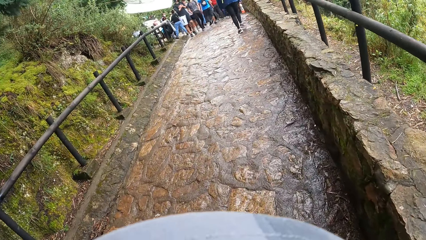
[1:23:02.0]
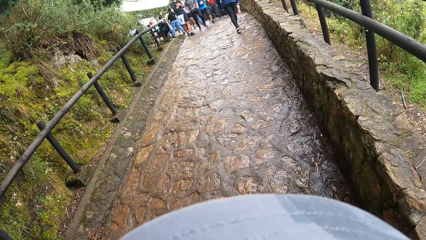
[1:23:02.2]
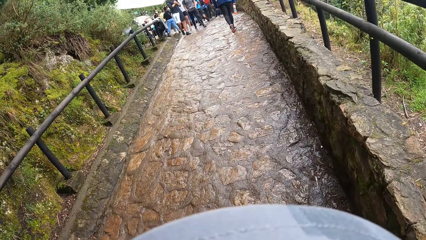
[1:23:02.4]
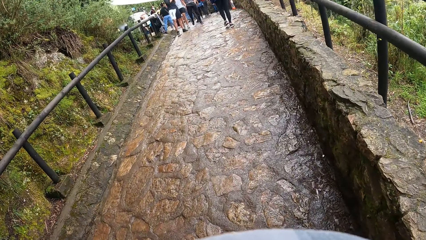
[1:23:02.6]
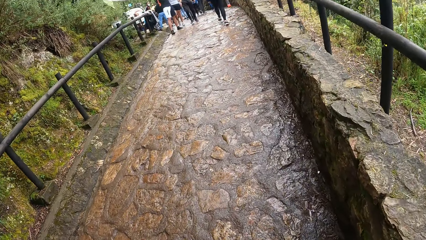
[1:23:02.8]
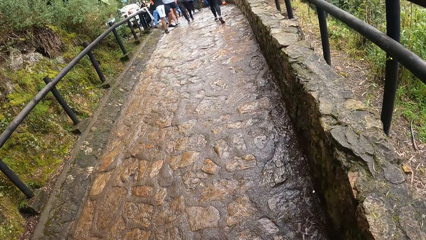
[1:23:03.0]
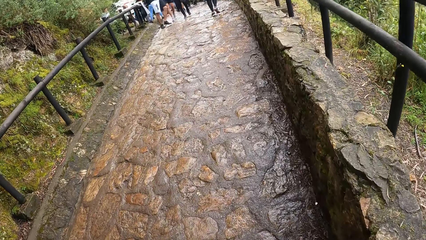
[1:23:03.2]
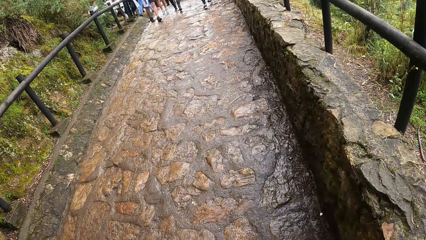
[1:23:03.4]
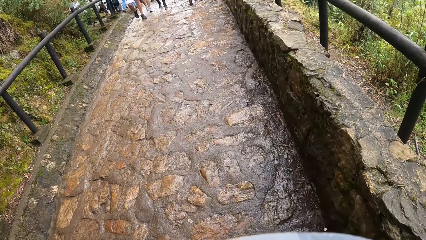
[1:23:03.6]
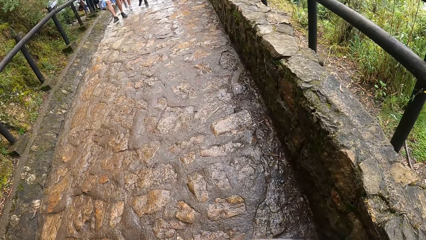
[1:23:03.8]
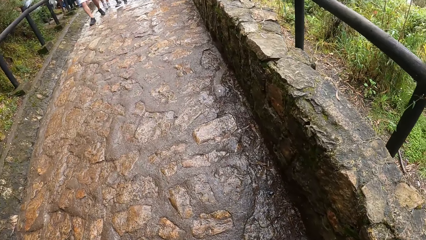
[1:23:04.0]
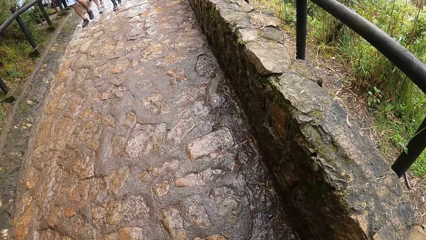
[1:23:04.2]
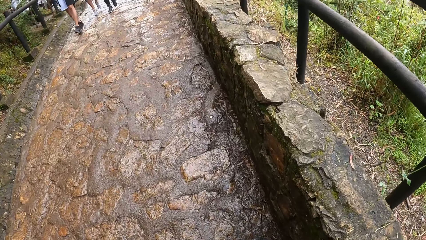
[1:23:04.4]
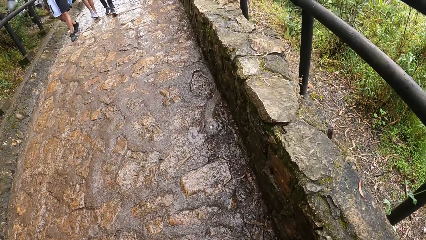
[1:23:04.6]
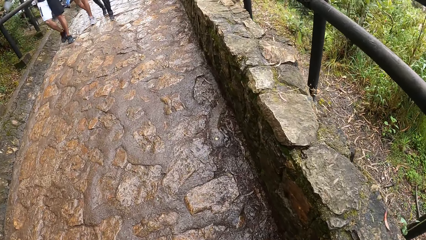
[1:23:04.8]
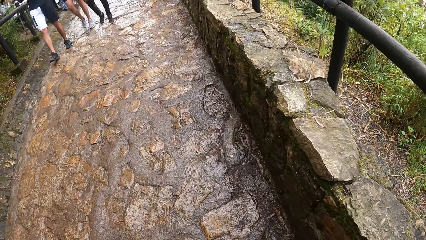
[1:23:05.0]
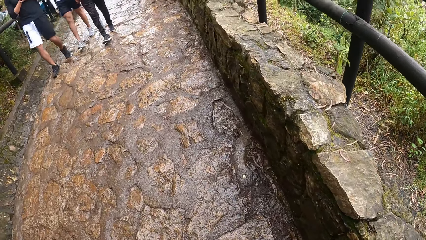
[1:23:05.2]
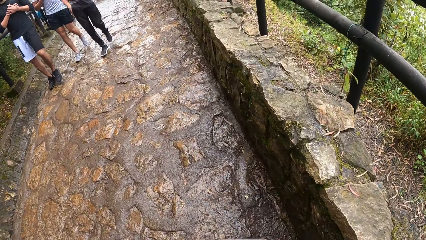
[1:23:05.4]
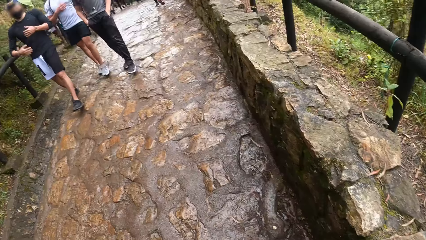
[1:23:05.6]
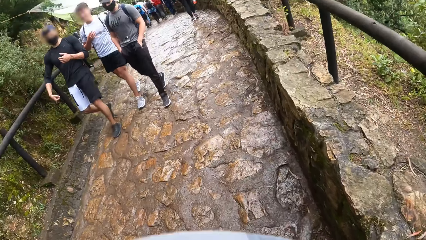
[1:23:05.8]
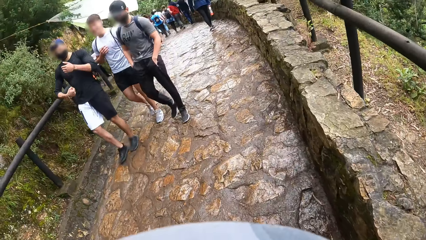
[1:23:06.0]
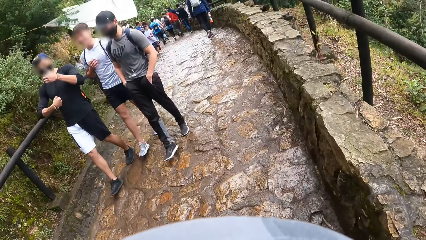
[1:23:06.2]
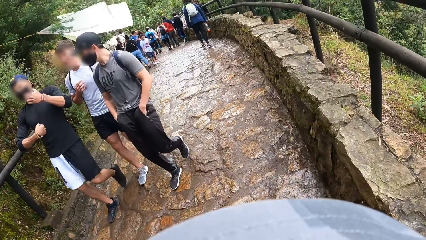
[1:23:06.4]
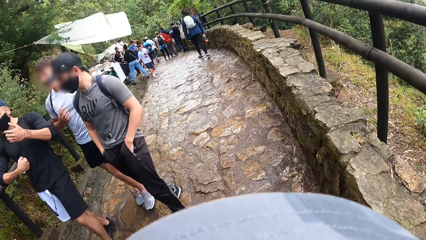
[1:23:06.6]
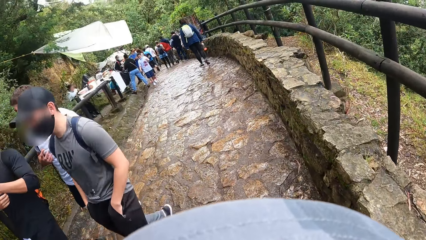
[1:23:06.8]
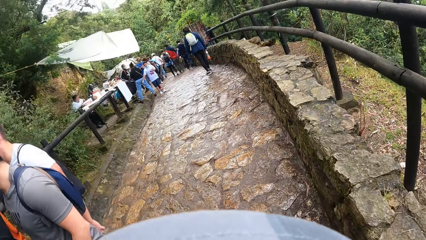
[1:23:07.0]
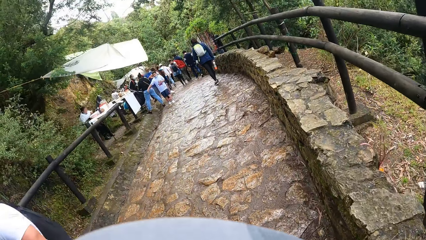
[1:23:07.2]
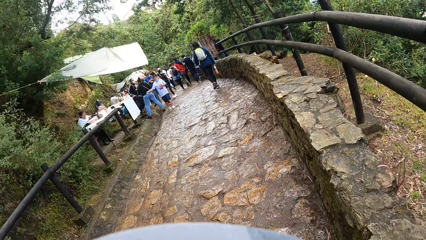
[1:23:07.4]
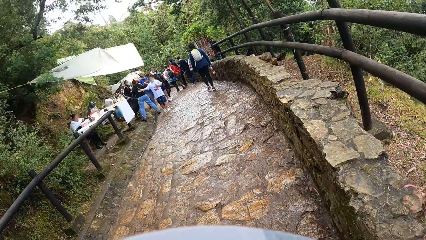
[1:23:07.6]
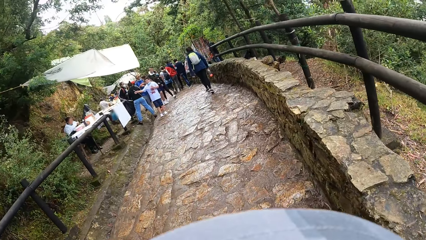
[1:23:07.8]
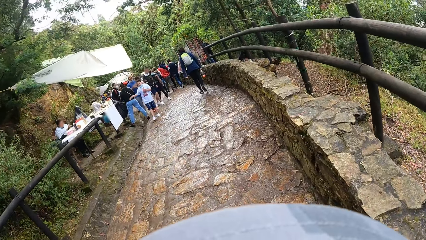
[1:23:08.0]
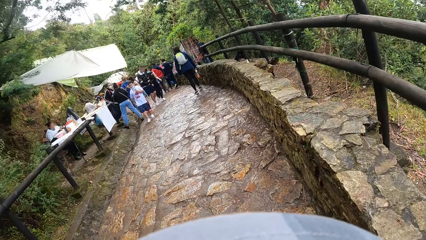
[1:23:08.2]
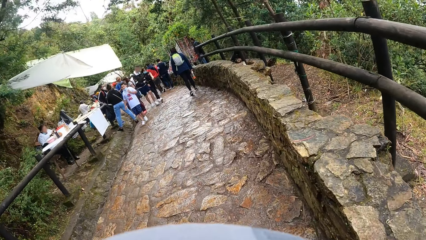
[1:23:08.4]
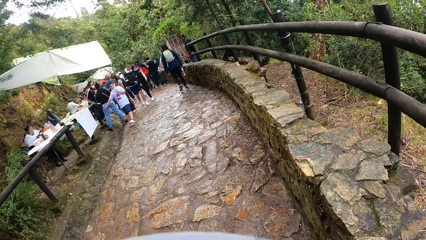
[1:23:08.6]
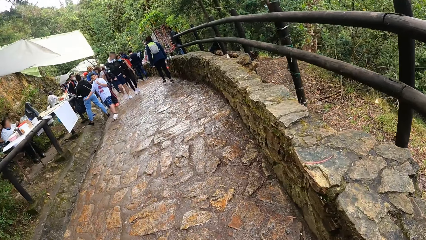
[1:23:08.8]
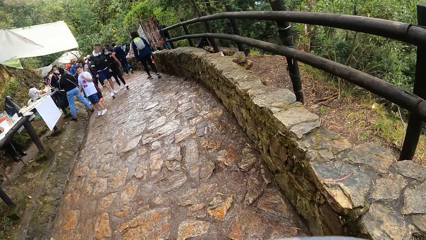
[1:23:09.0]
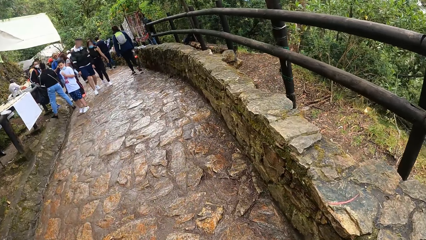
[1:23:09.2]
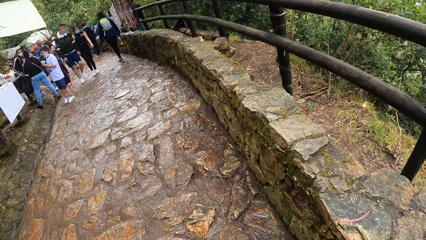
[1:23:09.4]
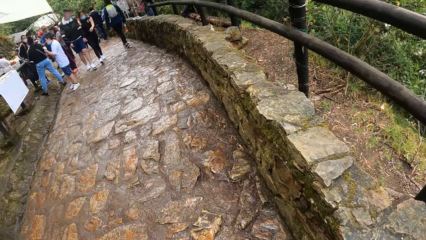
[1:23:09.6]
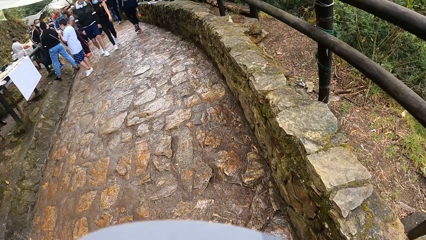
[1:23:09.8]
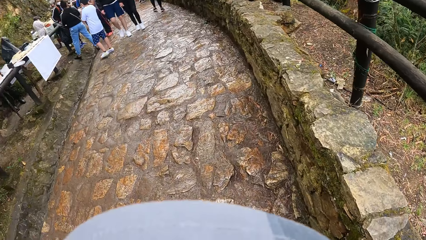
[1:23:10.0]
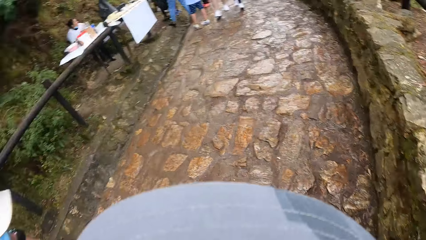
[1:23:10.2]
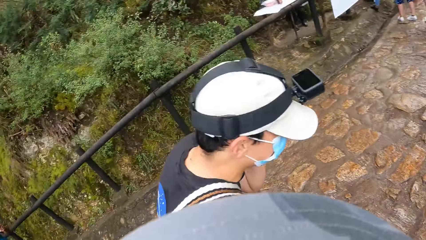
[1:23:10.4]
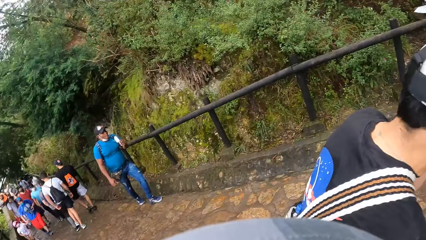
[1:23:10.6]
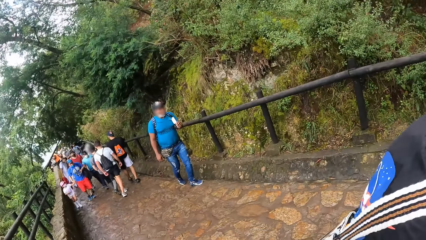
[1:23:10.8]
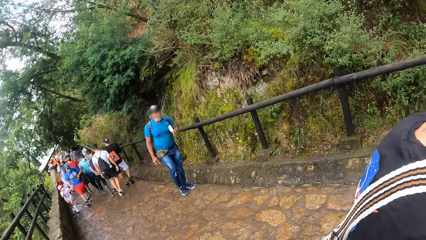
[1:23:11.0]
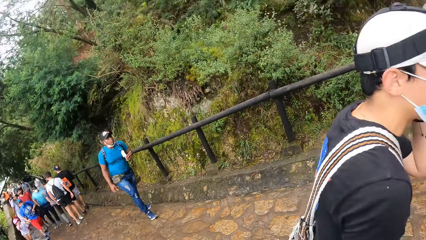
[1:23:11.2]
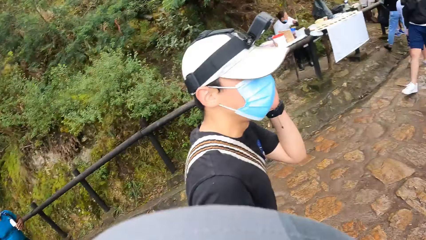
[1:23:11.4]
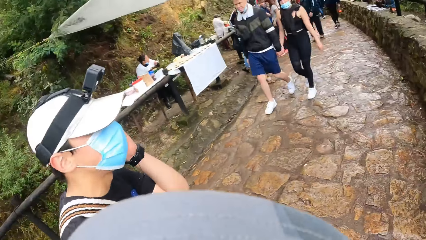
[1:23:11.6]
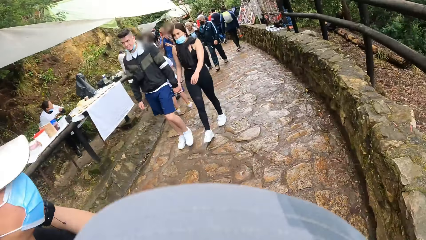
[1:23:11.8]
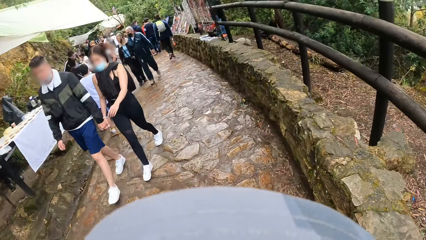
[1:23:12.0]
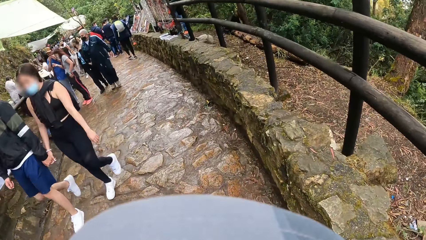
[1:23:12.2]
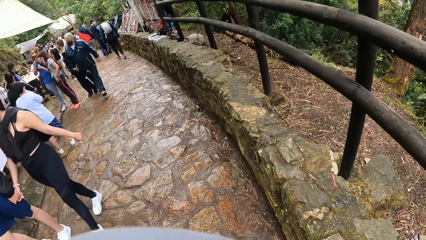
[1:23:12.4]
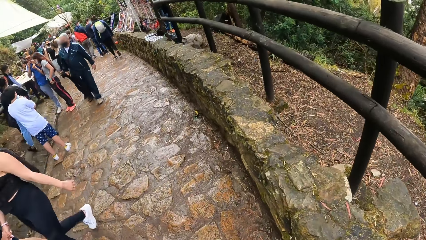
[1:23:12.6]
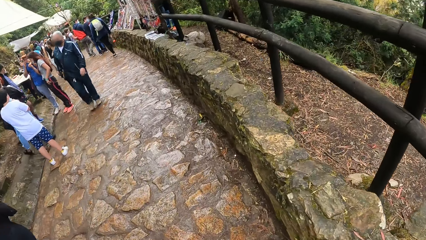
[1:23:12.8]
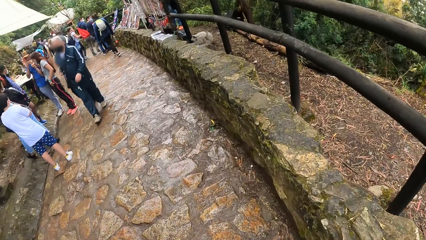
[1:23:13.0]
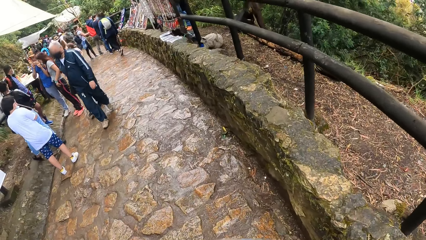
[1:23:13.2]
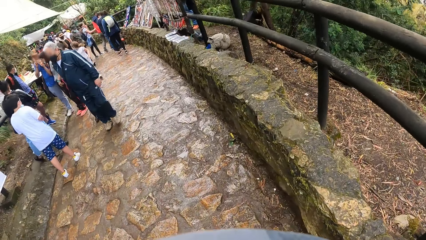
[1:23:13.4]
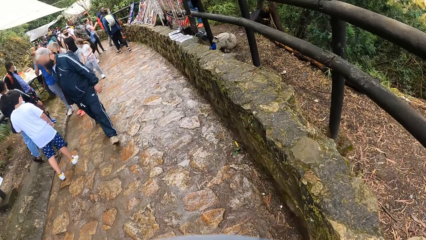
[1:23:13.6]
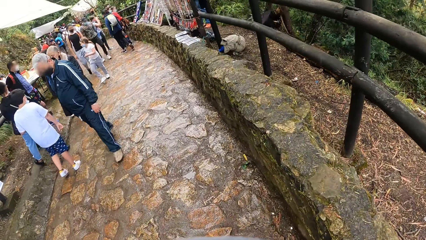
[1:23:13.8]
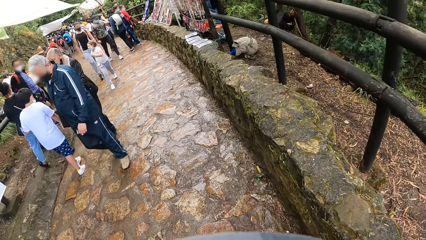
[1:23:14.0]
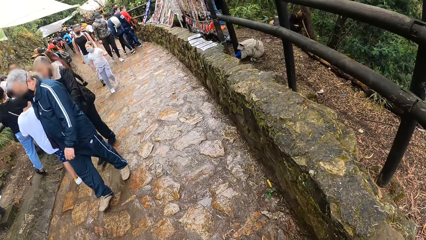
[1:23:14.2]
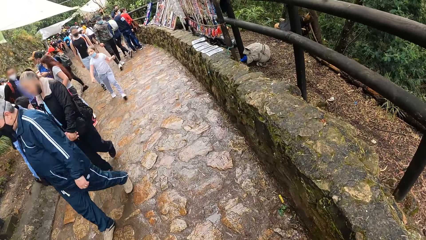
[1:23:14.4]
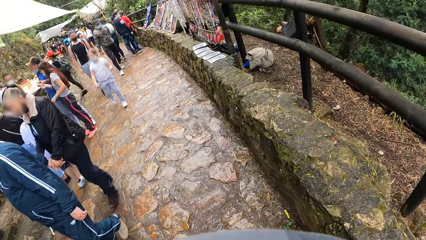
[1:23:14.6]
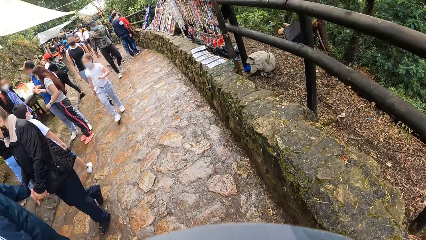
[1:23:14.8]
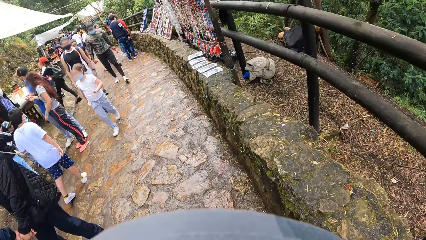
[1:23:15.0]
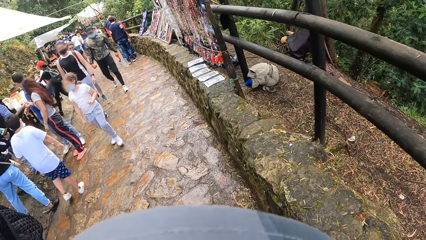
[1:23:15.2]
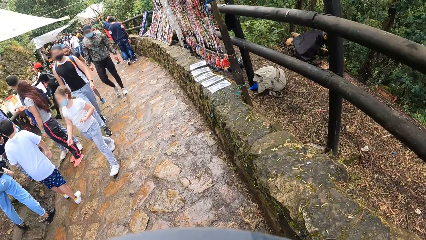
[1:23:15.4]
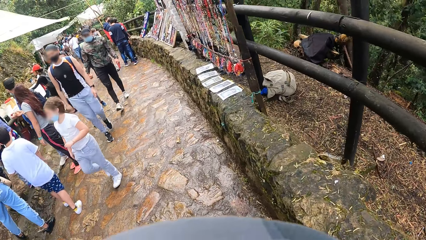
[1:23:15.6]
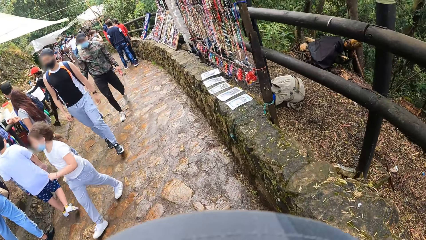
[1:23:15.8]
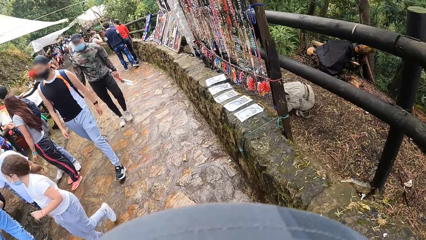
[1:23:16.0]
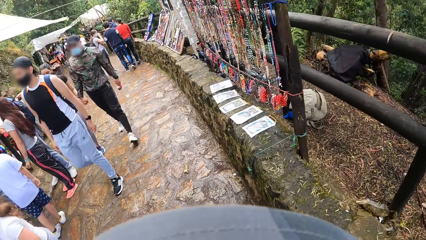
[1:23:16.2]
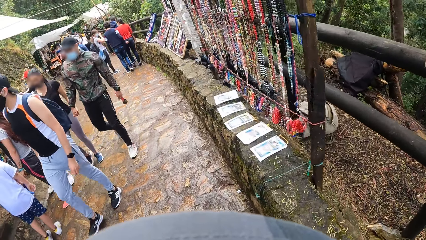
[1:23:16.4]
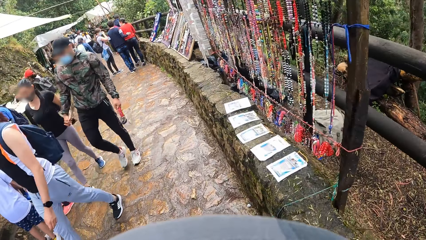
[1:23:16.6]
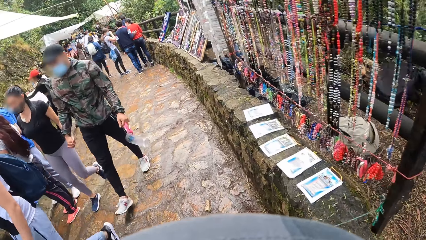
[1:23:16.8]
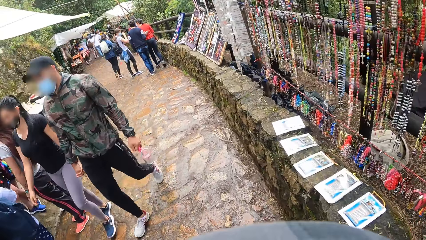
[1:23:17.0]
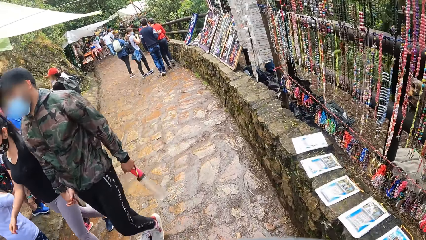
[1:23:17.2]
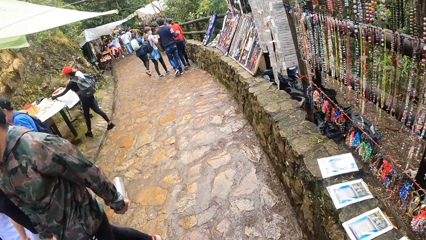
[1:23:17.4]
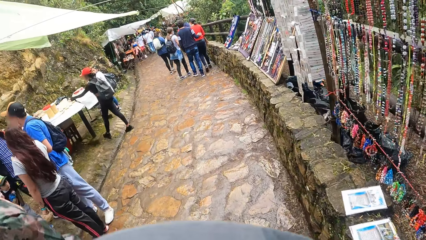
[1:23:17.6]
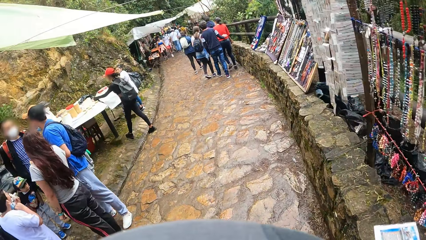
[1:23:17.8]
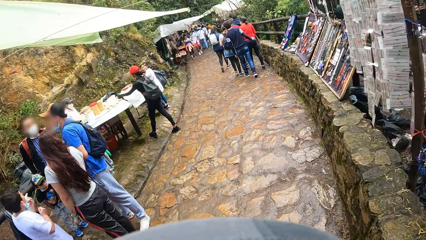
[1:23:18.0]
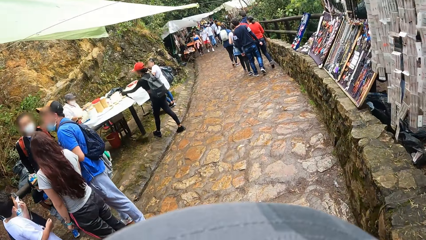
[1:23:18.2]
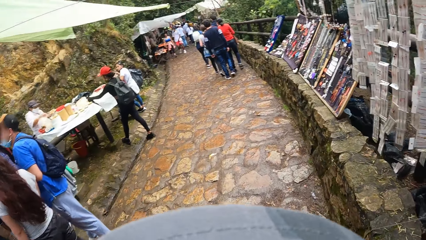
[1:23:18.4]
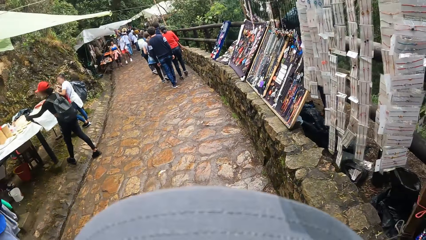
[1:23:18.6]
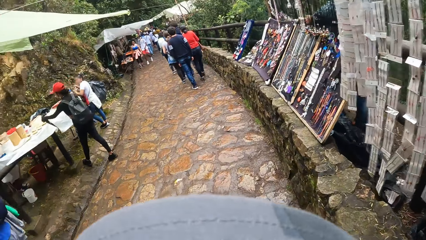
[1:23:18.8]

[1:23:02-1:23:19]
The camera wearer turns towards a group of people on the walkway. A man walks. The camera wearer looks around. They walk past the group of people on the walkway.
